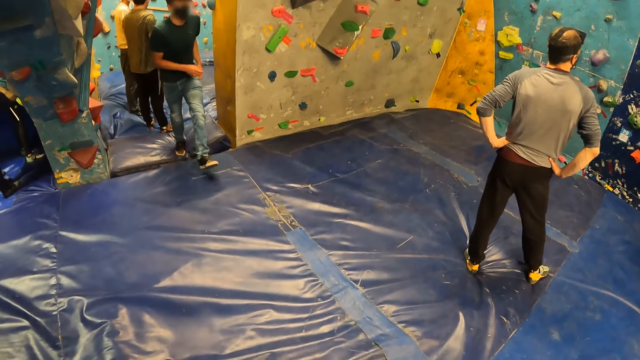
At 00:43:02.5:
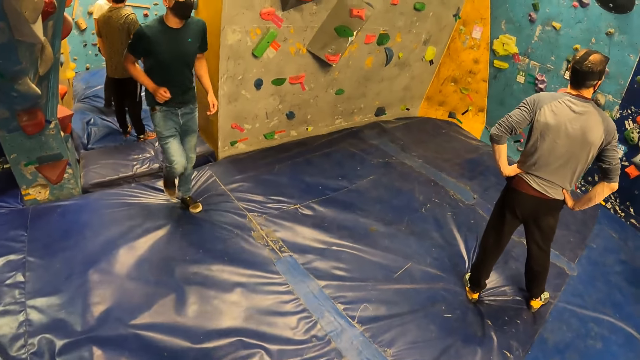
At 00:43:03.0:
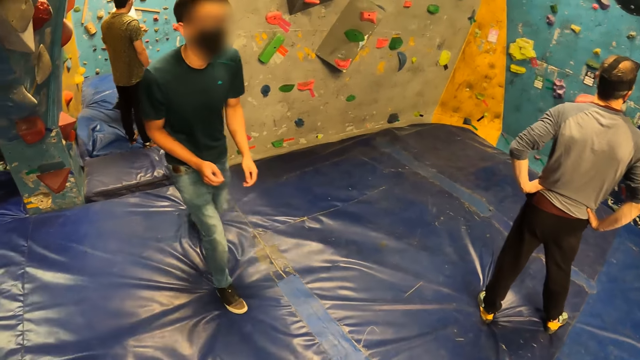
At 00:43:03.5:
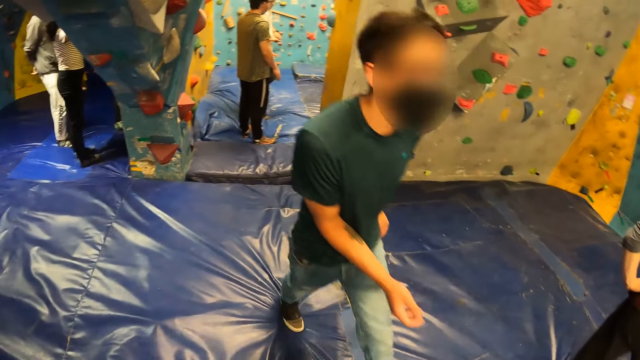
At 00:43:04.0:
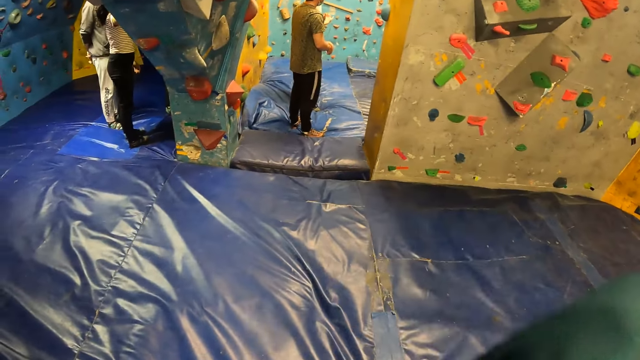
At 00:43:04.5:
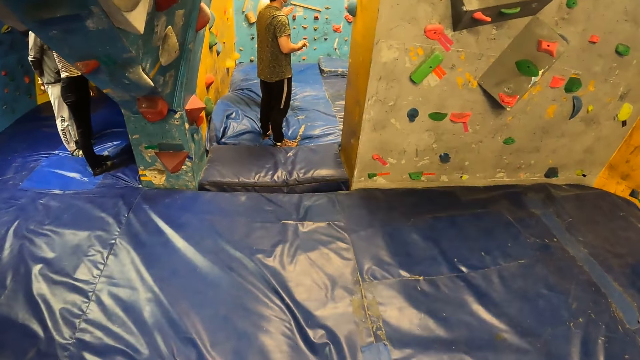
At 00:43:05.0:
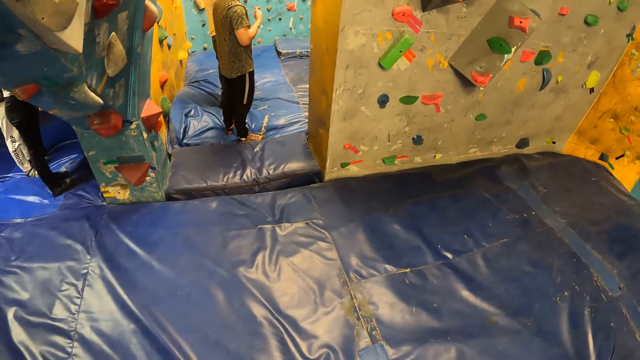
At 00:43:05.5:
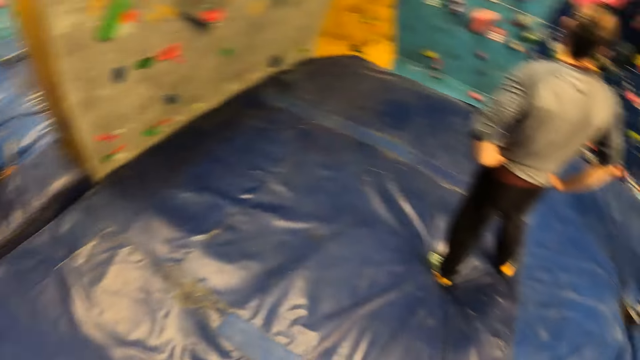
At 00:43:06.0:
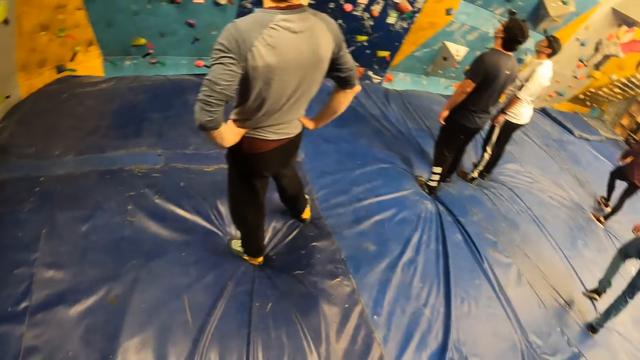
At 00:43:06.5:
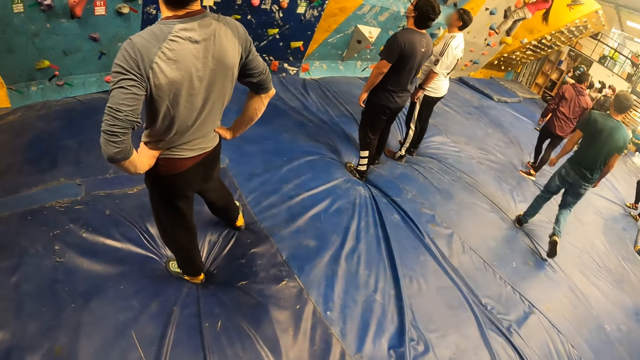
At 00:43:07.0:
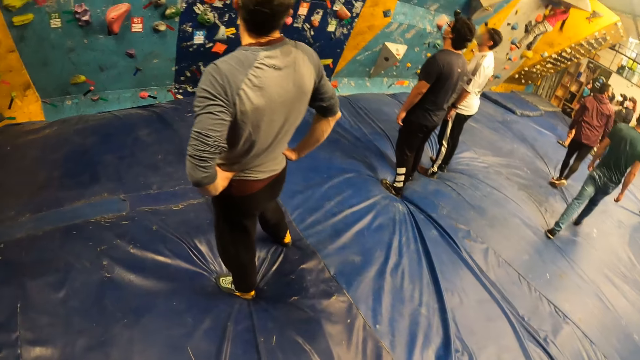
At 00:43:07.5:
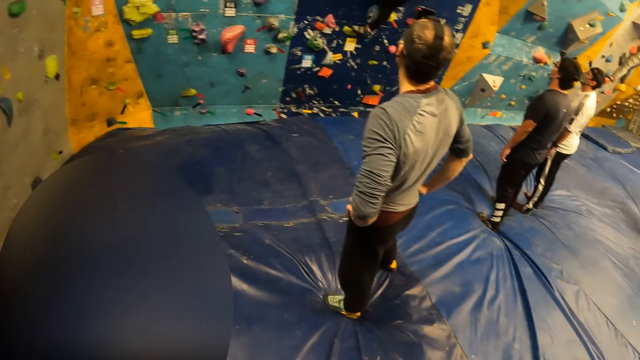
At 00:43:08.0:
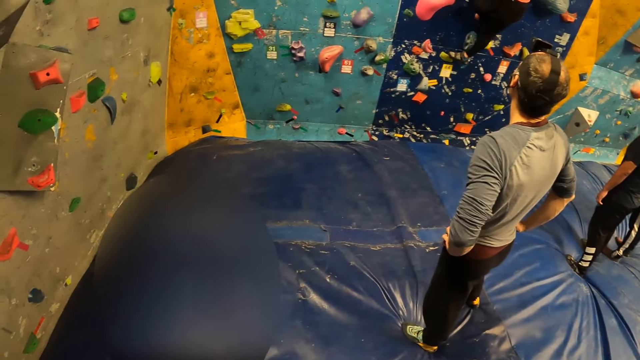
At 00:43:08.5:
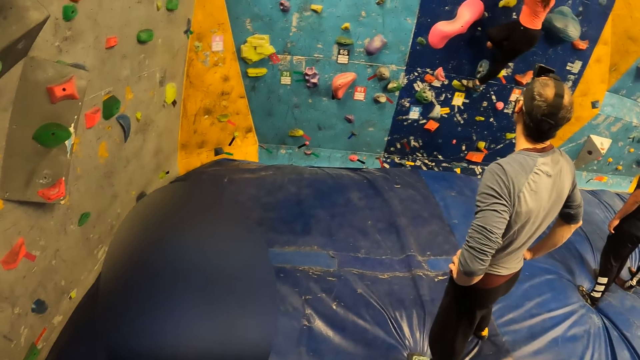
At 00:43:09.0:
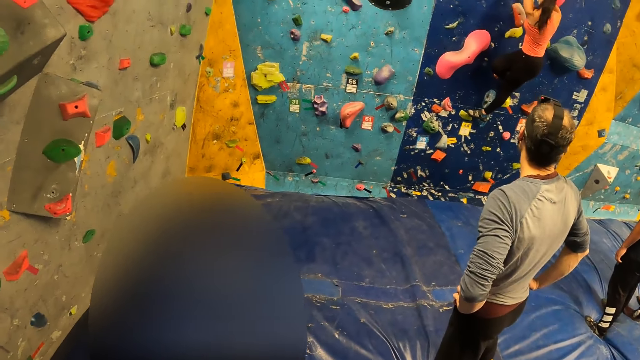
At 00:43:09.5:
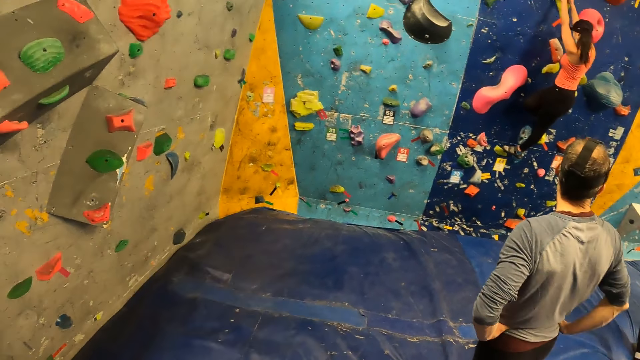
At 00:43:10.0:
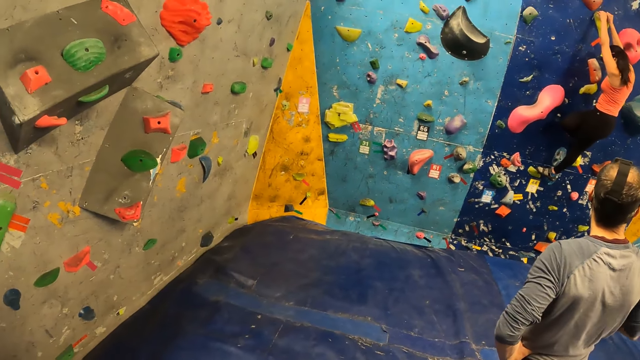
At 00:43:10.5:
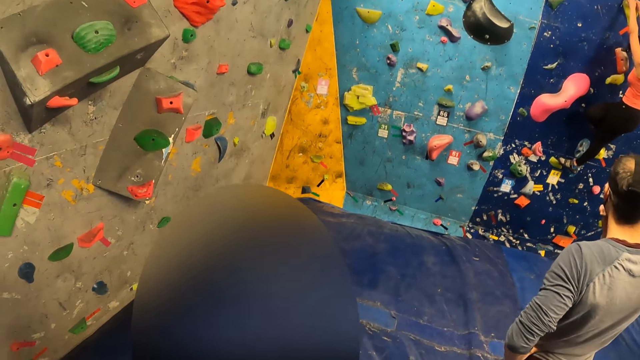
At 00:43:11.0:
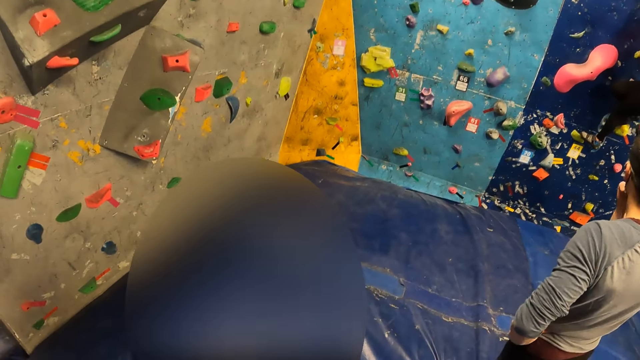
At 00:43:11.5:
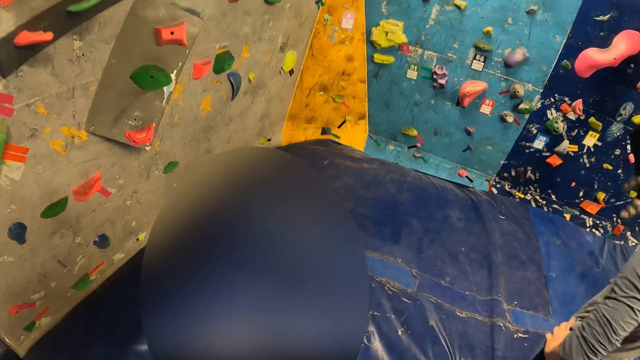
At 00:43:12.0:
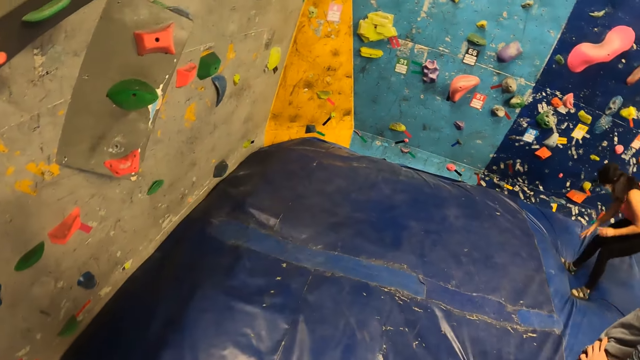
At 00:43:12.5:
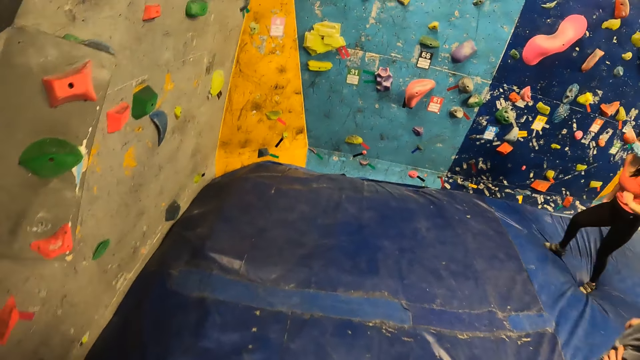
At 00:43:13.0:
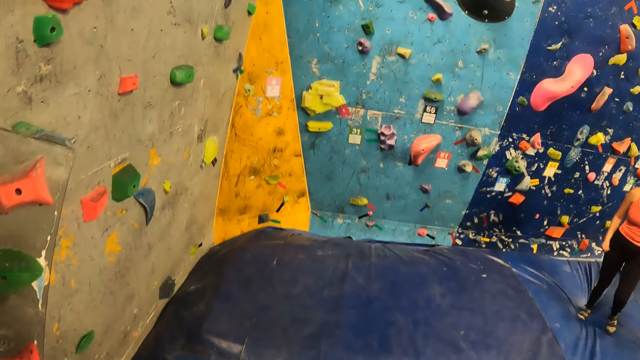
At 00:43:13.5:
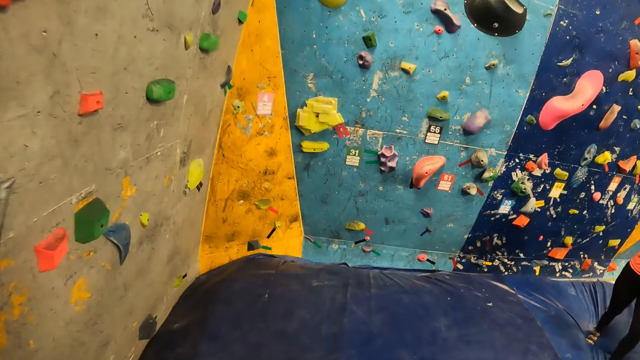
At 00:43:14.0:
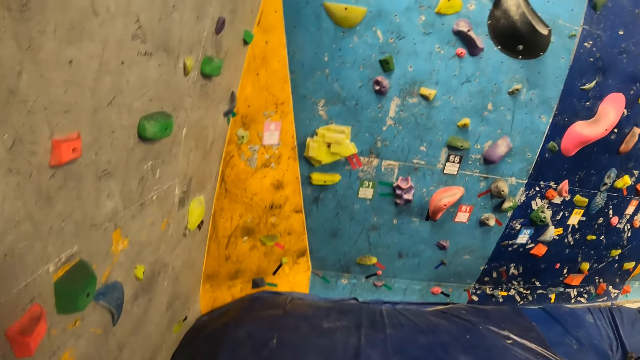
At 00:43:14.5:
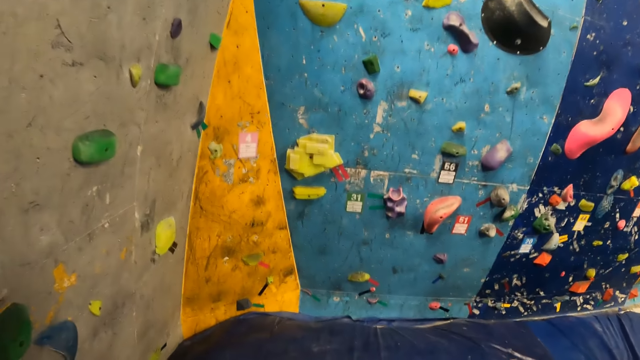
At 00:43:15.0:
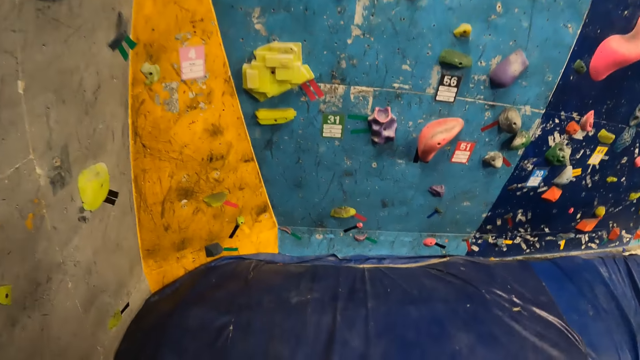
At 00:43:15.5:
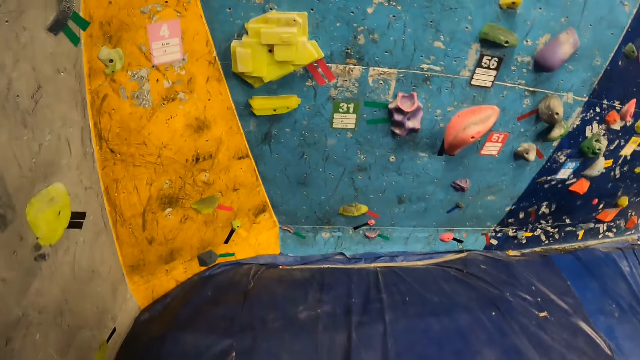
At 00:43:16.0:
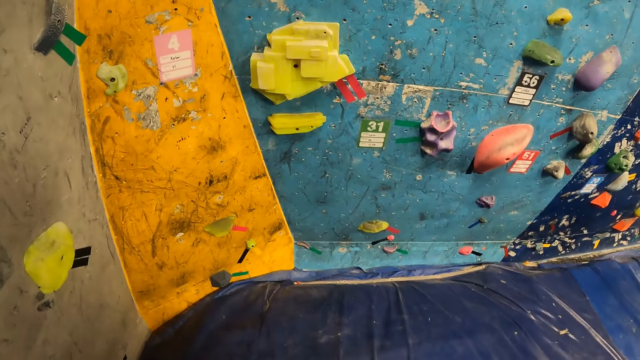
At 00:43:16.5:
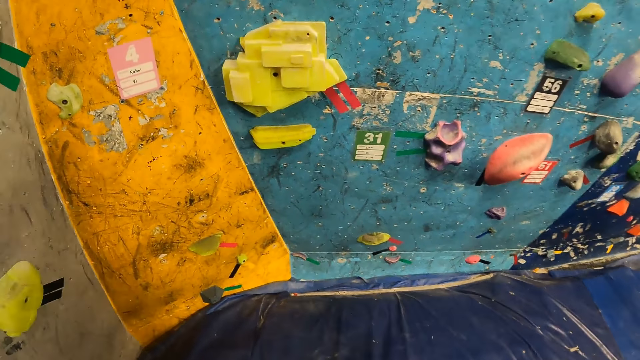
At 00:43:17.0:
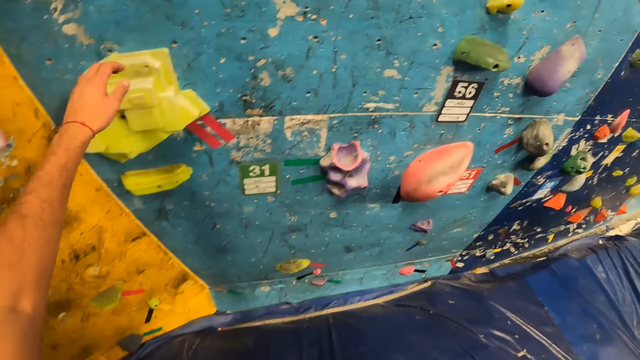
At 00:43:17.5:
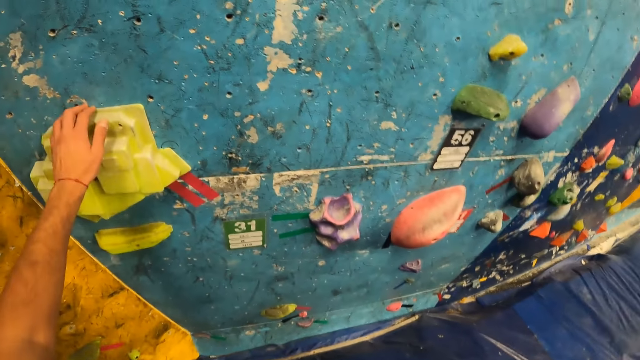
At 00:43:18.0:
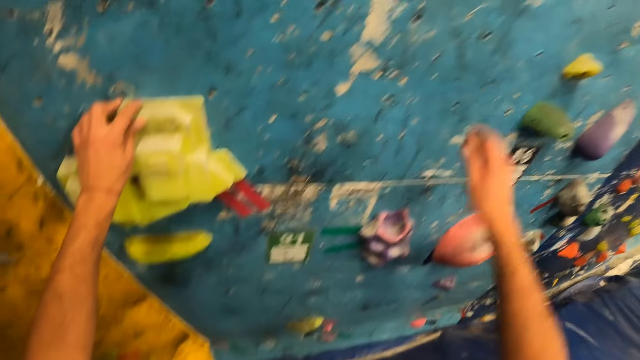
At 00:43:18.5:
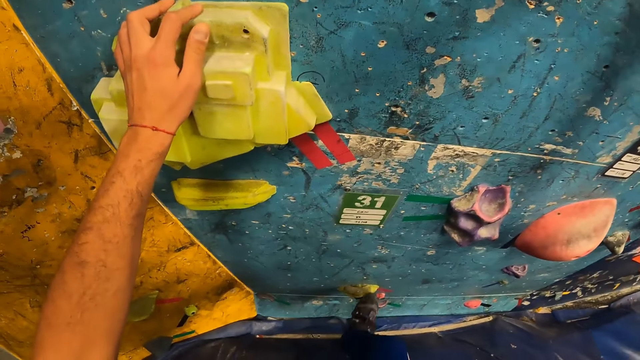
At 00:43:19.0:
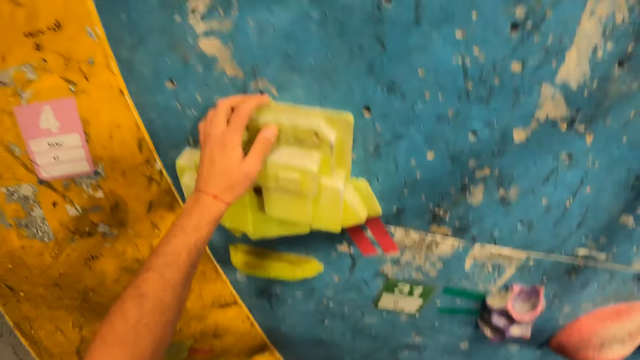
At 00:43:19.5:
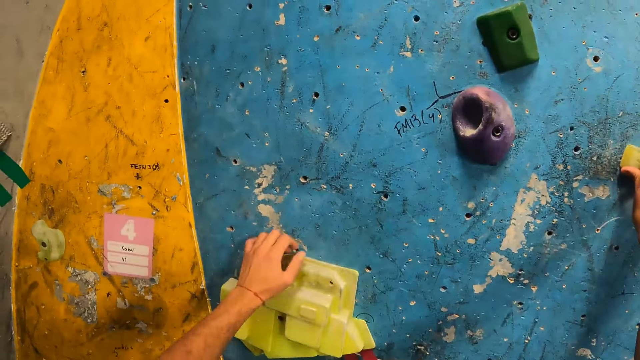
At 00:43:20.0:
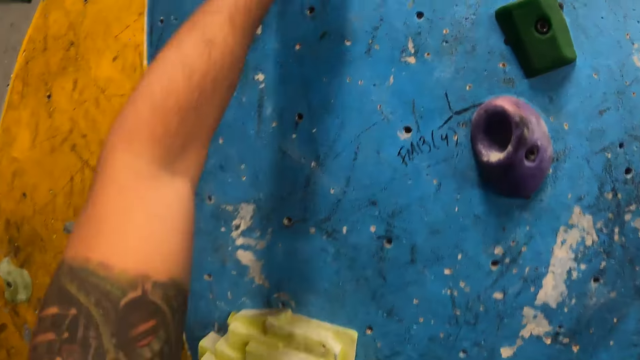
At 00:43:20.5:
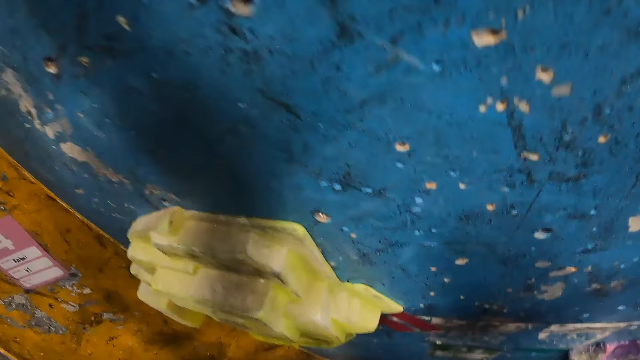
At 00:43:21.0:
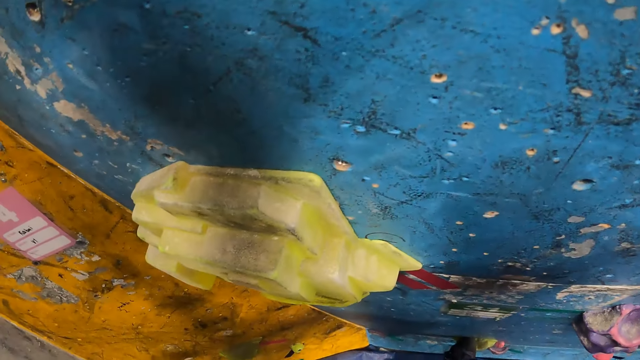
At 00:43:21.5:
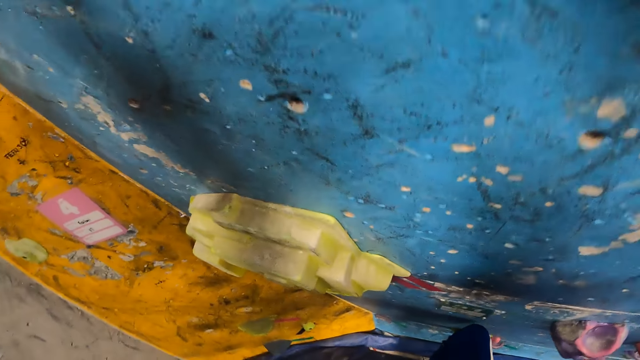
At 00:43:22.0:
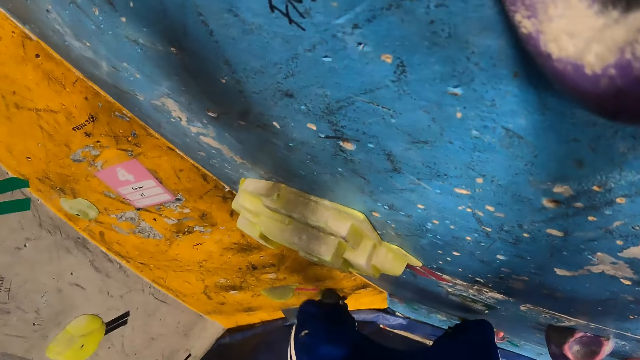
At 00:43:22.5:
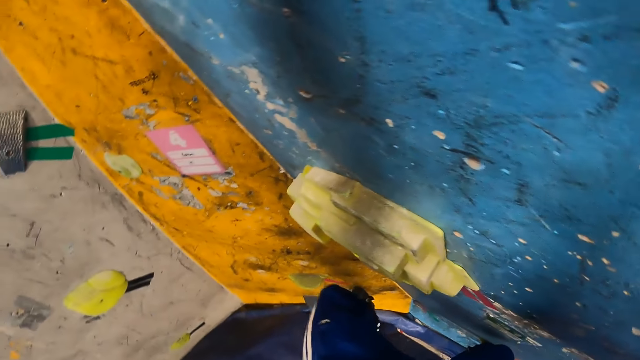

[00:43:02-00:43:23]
A man walks past the camera wearer. The camera wearer looks around the boulder gym. He walks around the boulder gym. He climbs the indoor climbing wall with his hands and his legs.
